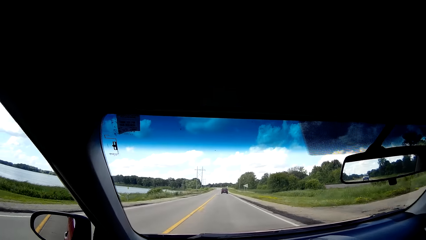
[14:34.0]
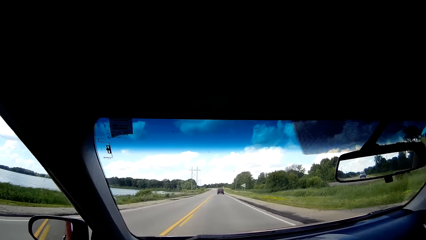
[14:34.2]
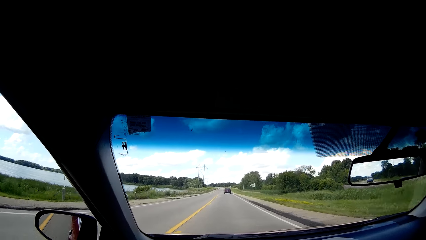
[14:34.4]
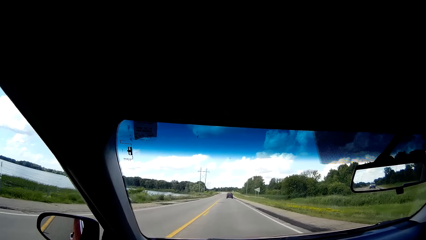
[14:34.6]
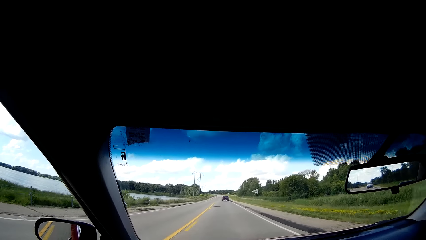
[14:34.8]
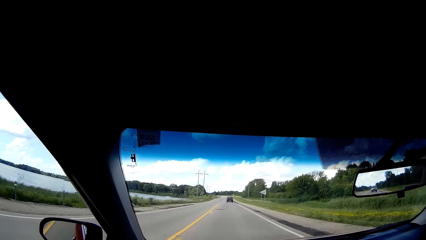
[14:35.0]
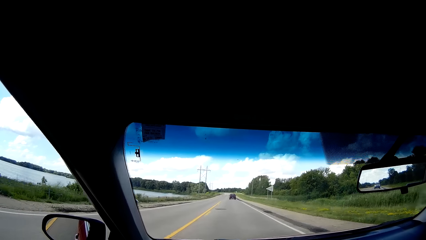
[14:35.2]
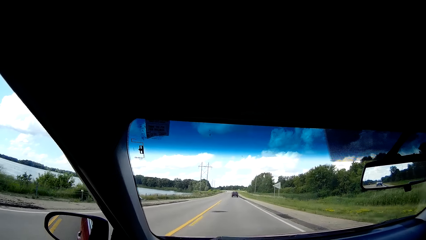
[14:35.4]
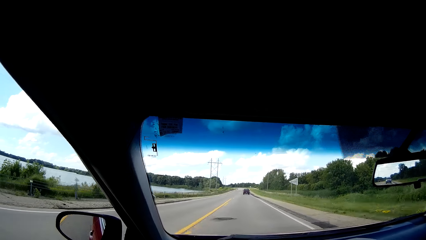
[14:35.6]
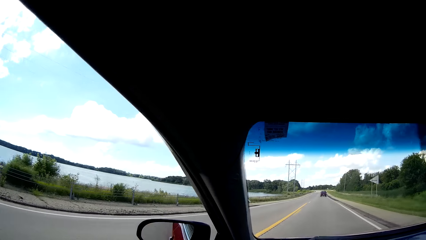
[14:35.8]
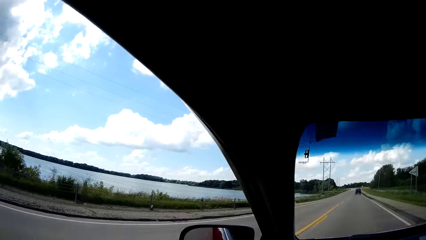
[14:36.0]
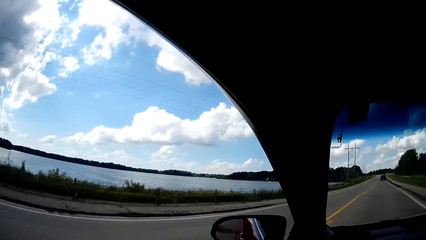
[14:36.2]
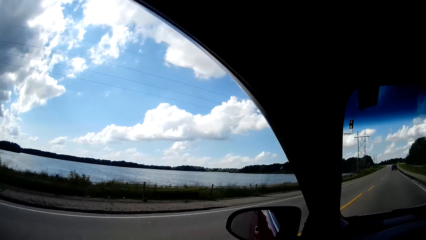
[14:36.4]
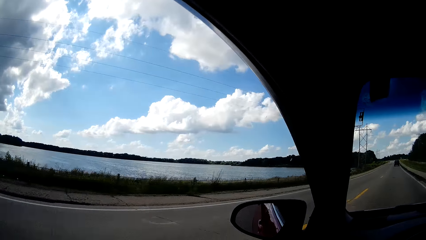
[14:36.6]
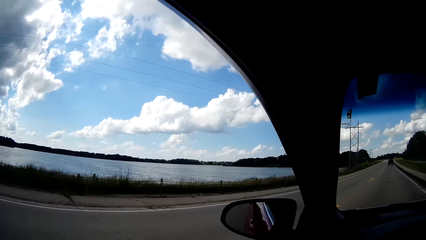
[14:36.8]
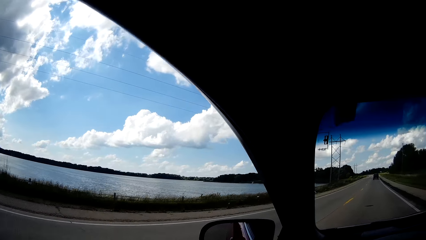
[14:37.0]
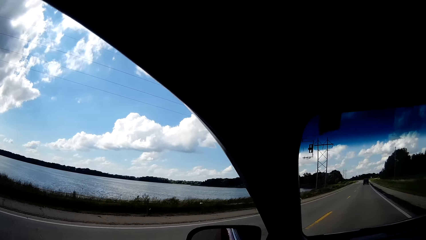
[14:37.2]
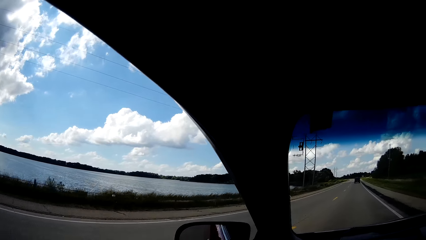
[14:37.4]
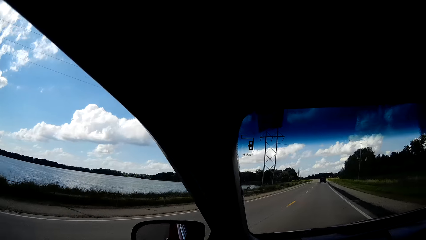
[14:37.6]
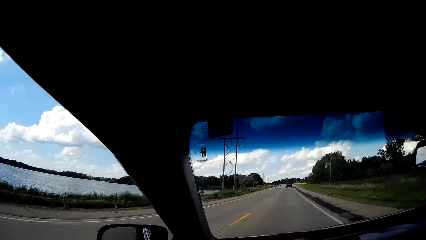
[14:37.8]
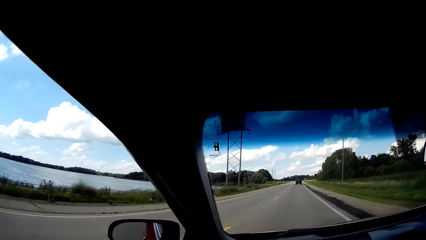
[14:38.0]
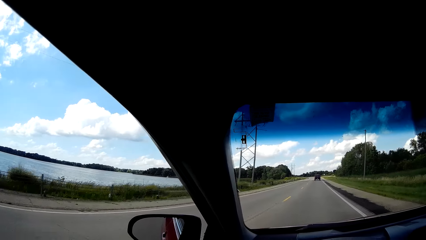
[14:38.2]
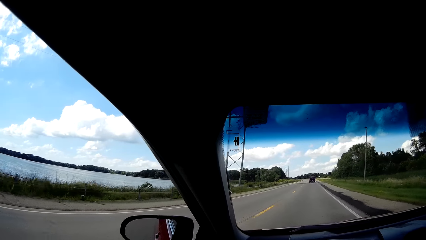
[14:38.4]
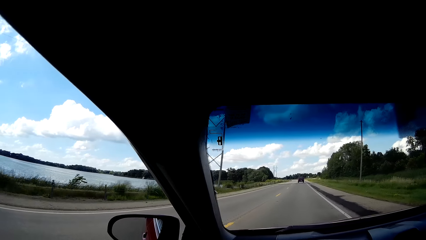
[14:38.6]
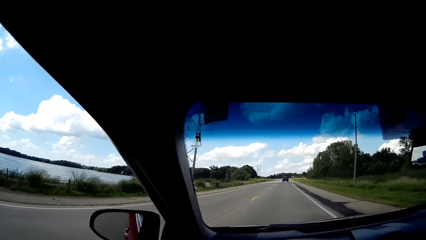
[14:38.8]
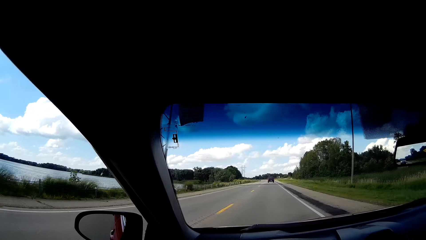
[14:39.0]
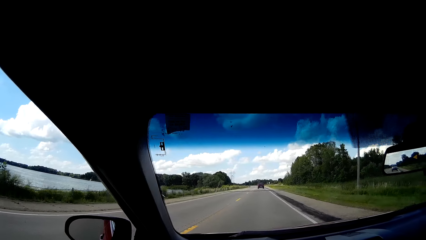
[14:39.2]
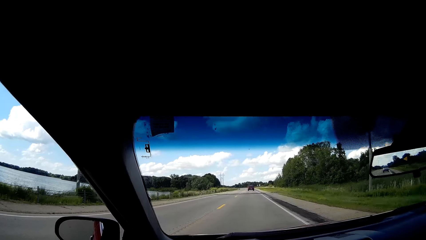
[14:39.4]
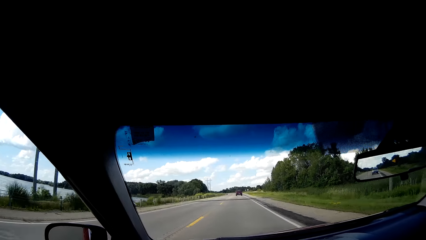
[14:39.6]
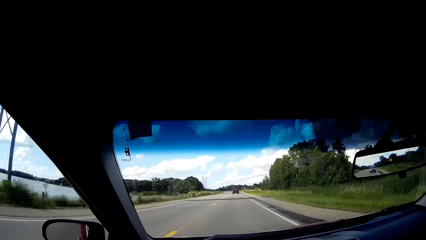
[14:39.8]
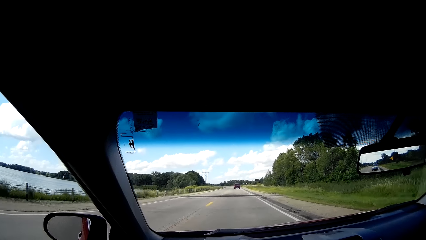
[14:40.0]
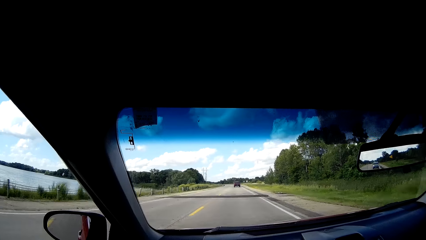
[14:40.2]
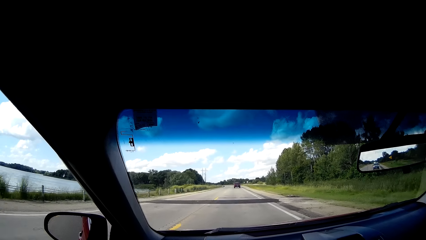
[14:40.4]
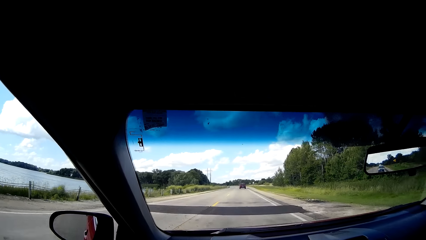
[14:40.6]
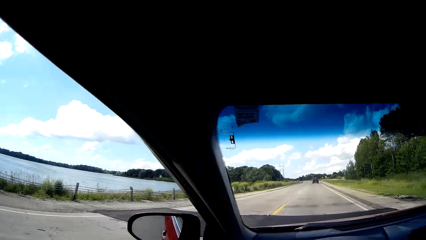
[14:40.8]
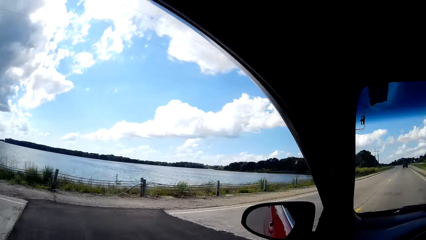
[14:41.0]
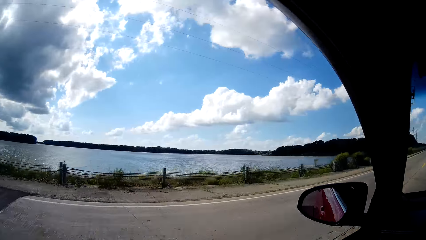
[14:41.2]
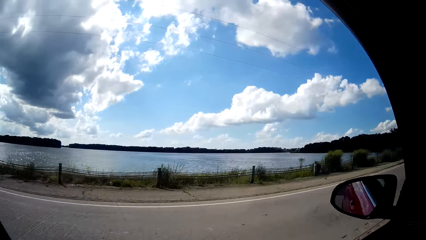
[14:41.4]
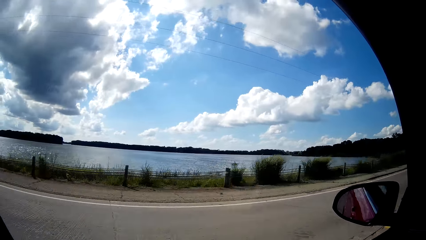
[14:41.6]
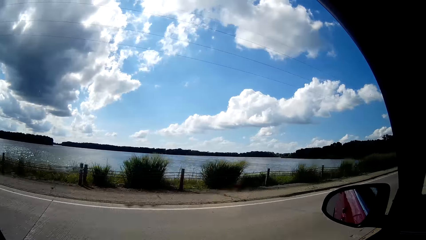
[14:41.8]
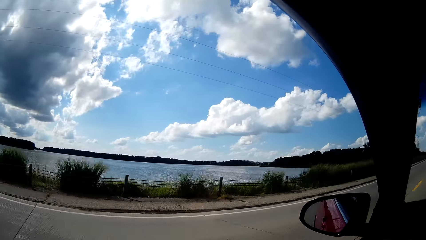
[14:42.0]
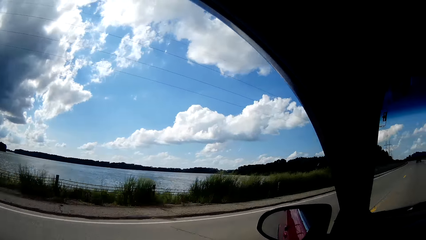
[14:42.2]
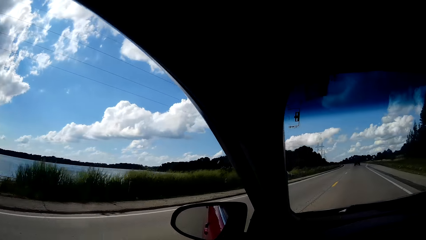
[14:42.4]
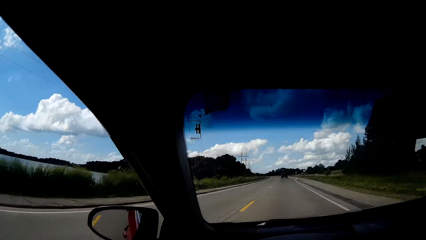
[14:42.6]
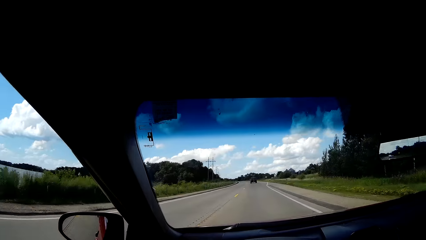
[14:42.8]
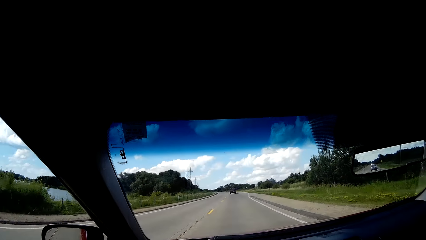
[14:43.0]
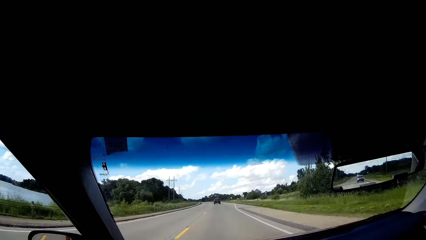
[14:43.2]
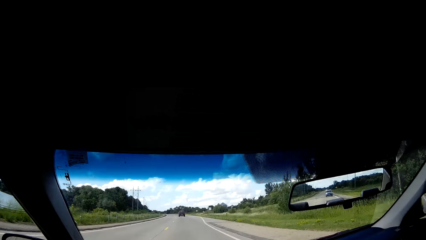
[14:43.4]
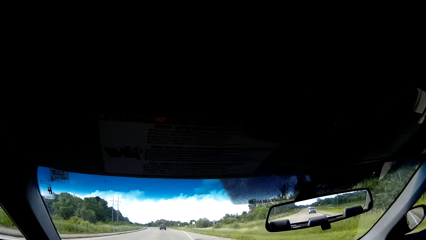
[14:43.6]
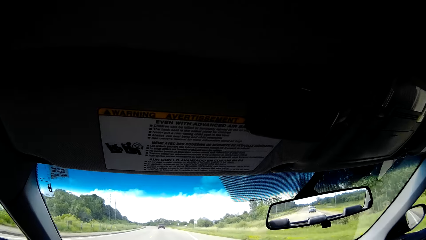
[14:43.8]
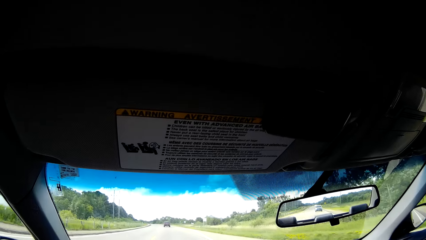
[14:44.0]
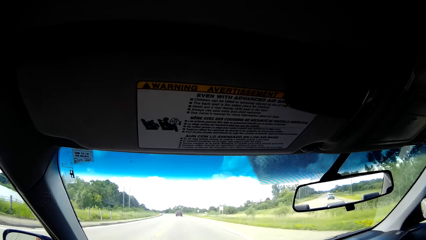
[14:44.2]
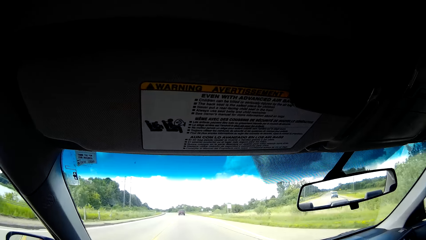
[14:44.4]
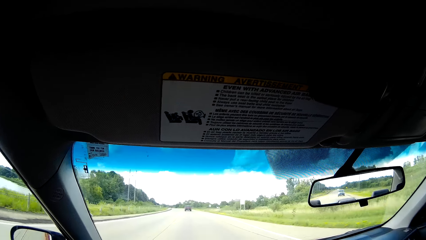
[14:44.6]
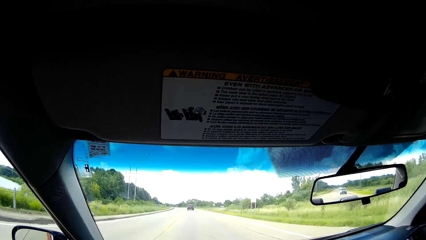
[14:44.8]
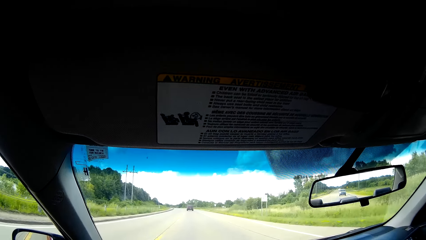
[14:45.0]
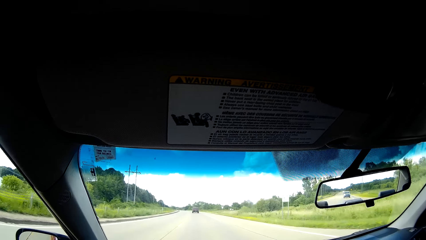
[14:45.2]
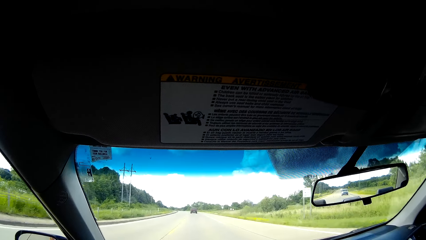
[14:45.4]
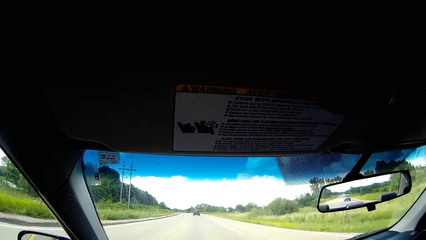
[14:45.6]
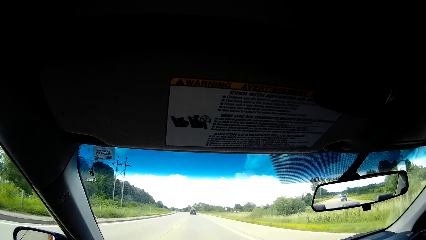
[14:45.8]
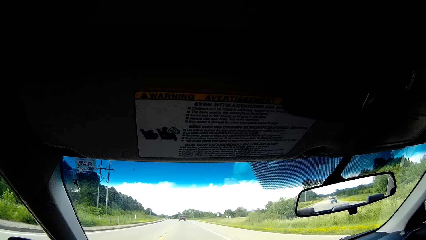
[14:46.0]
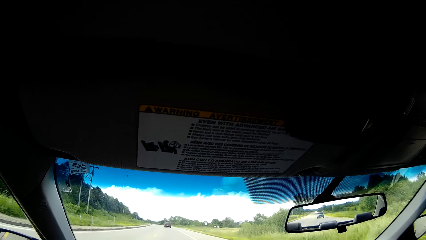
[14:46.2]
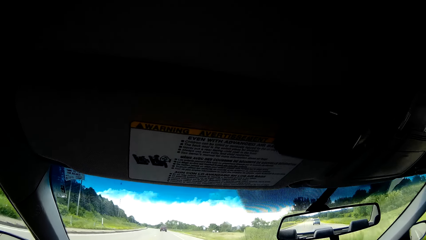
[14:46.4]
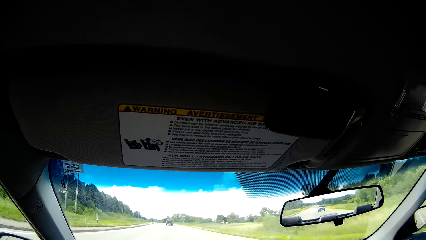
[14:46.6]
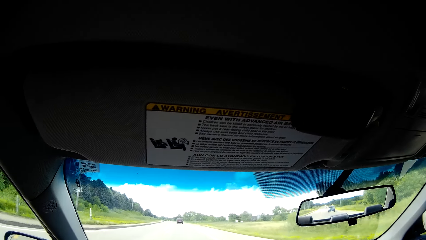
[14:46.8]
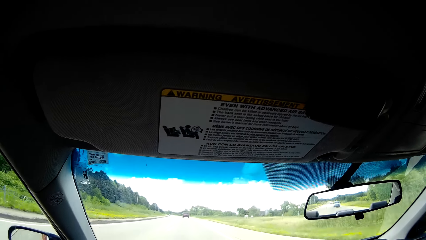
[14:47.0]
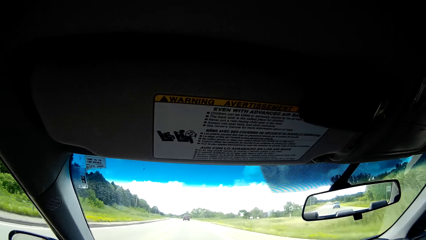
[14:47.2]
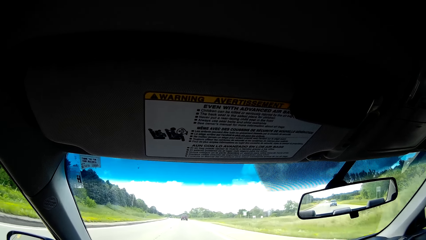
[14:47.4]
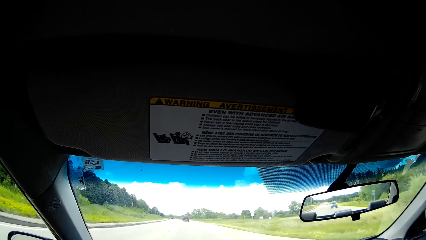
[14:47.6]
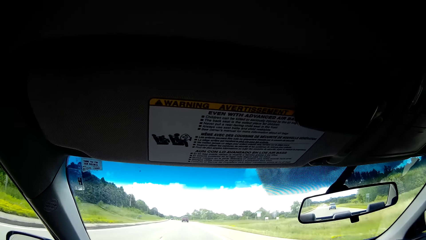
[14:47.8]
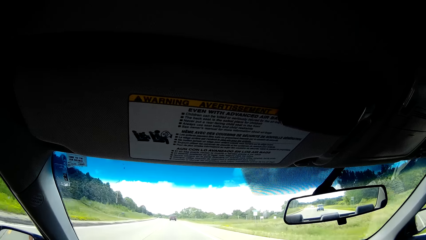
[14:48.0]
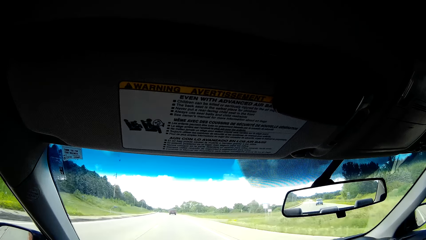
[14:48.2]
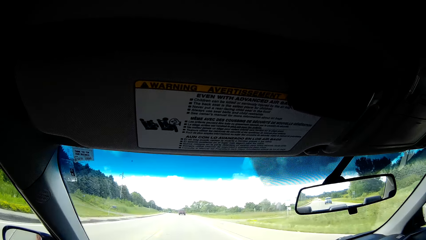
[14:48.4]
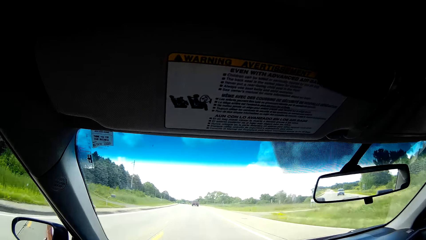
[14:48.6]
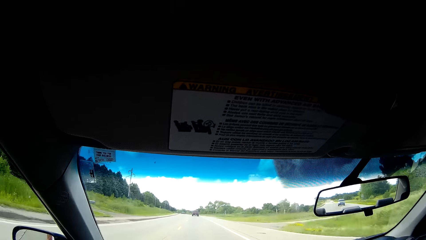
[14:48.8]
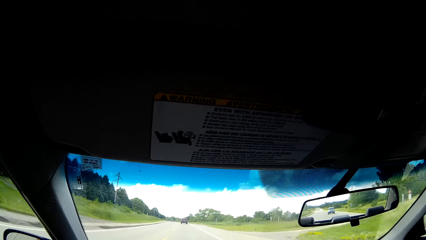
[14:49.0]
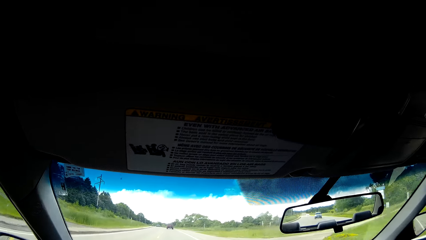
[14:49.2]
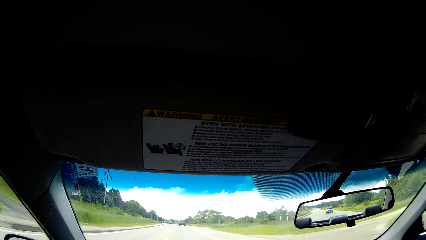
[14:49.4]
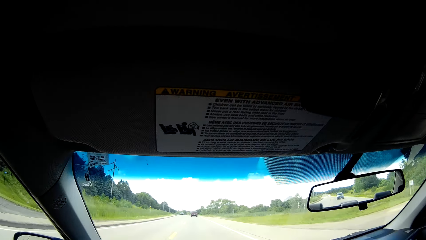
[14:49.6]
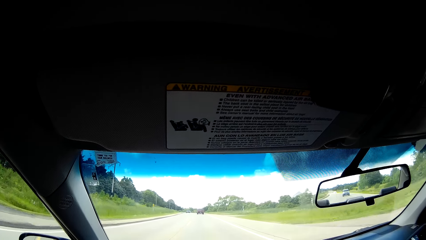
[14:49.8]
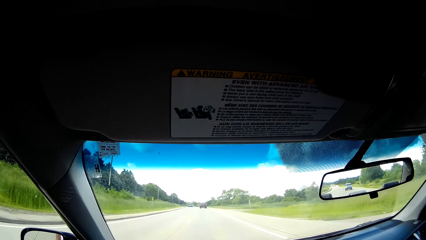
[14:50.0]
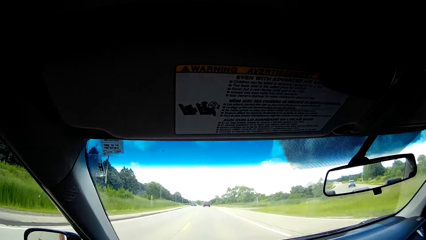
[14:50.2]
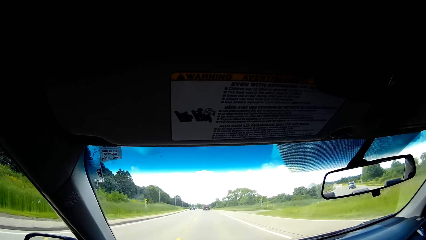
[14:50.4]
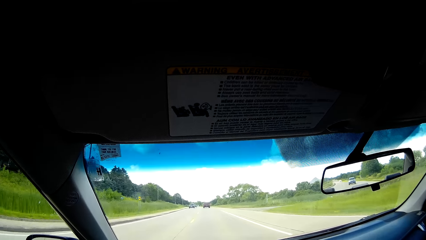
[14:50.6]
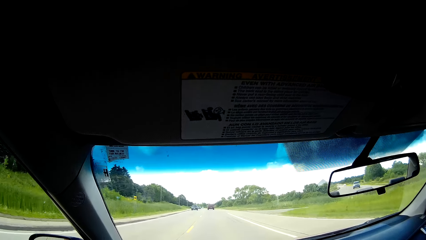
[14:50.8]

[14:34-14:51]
The camera wearer looks at the water dam on the left. They look around. They drive the car. They look through the rear view mirror. They look at the sun visor in the car.
